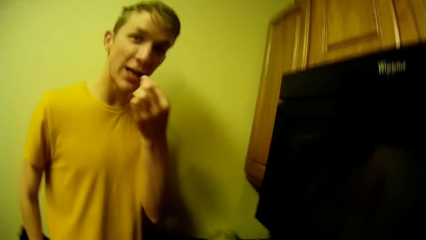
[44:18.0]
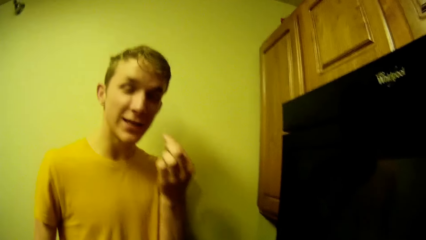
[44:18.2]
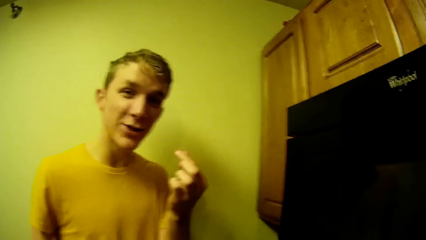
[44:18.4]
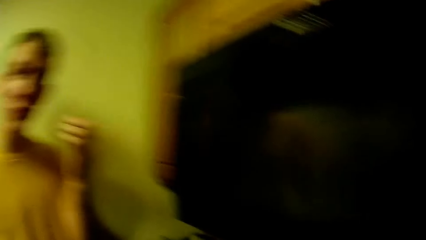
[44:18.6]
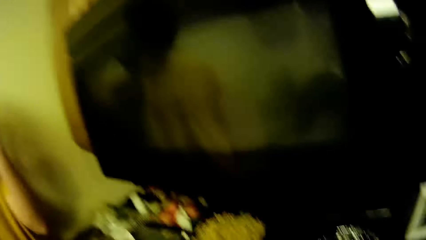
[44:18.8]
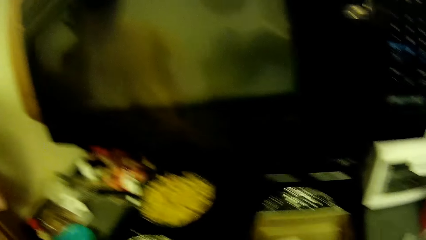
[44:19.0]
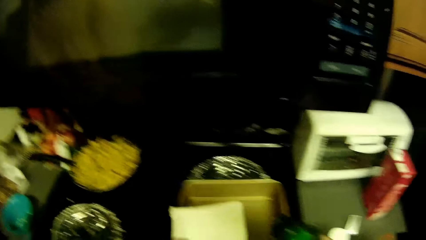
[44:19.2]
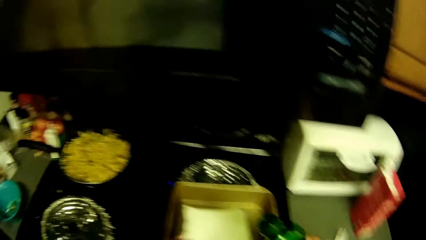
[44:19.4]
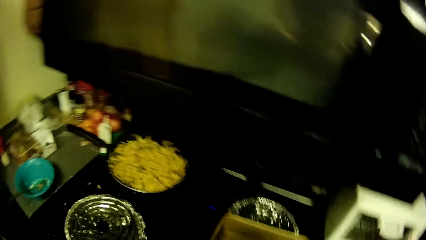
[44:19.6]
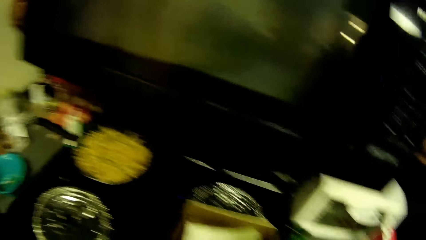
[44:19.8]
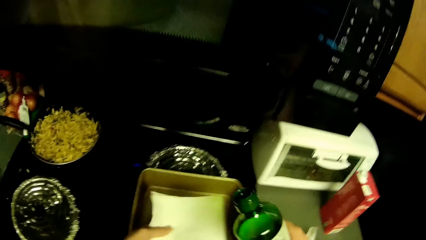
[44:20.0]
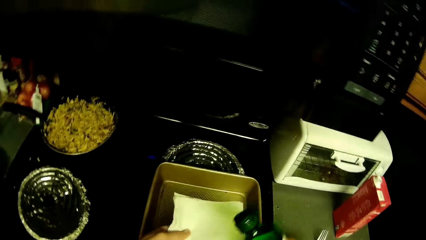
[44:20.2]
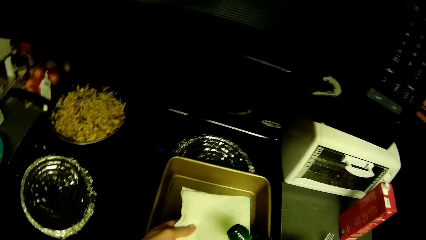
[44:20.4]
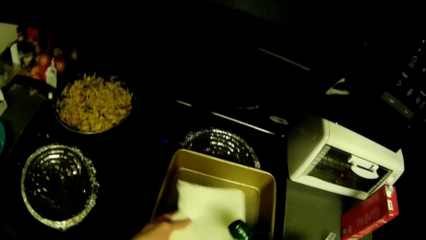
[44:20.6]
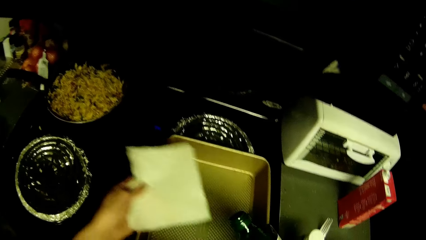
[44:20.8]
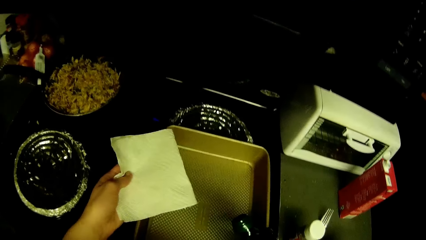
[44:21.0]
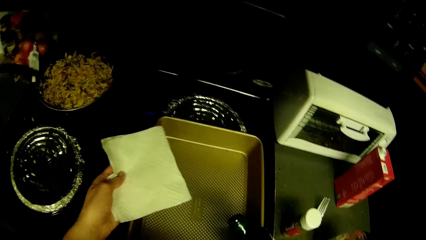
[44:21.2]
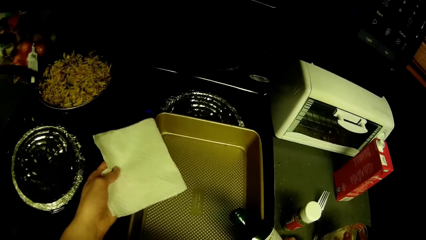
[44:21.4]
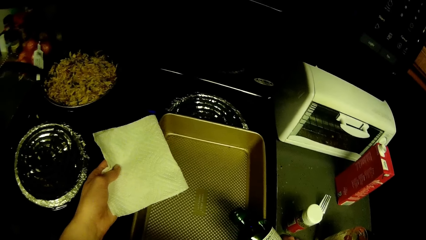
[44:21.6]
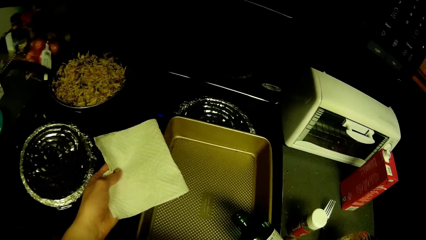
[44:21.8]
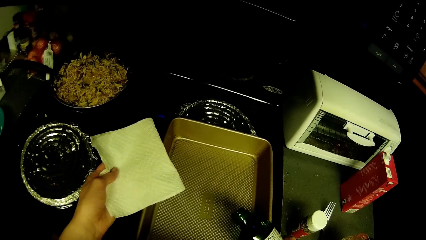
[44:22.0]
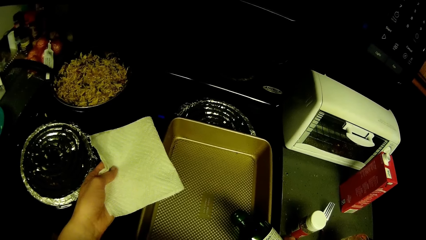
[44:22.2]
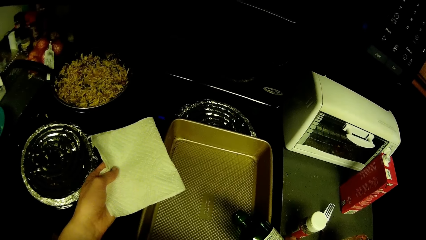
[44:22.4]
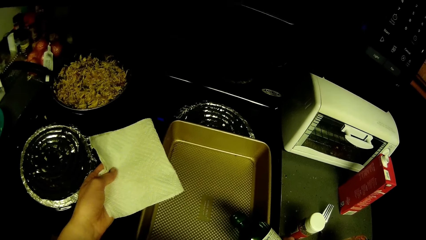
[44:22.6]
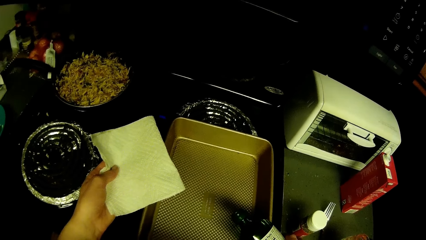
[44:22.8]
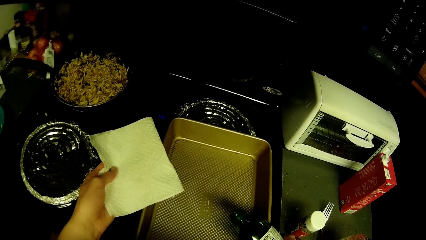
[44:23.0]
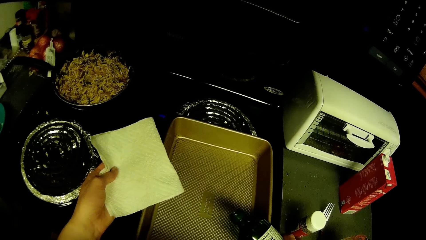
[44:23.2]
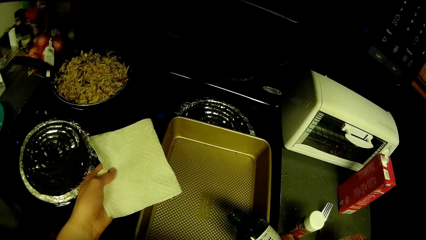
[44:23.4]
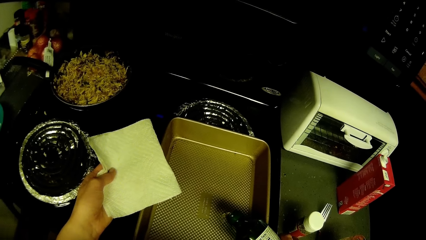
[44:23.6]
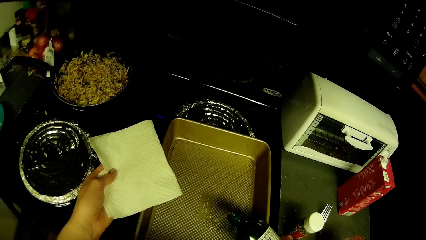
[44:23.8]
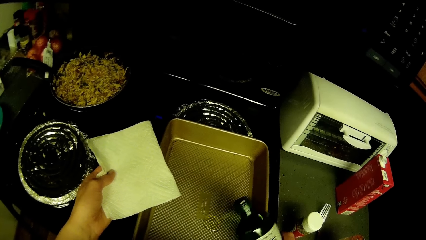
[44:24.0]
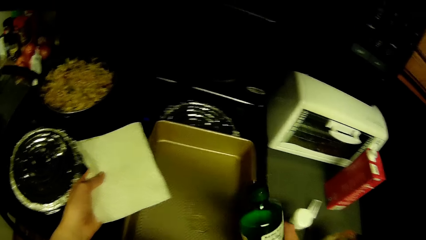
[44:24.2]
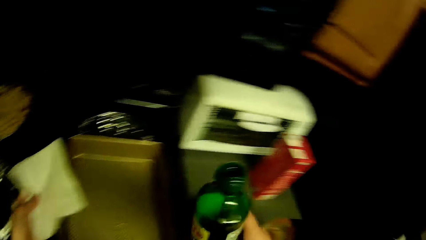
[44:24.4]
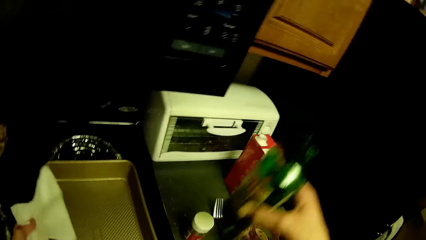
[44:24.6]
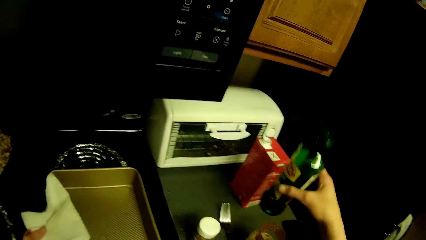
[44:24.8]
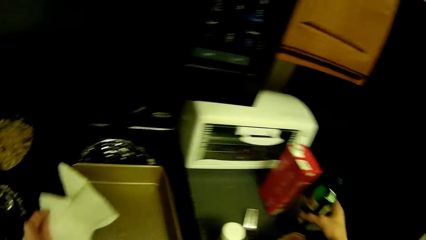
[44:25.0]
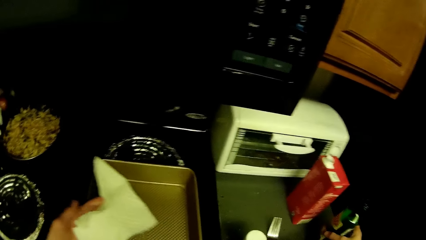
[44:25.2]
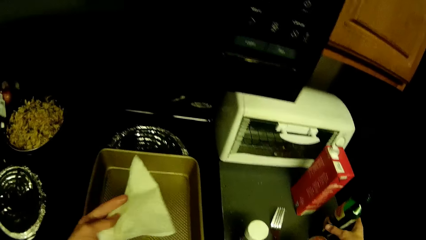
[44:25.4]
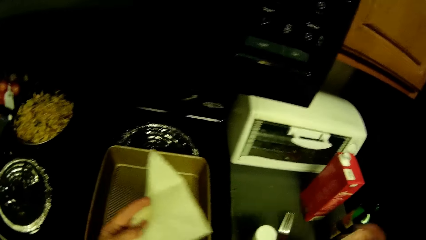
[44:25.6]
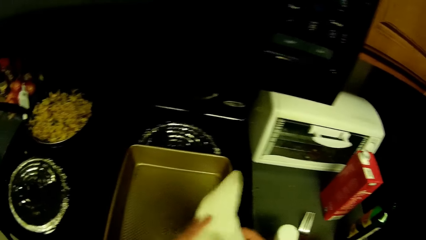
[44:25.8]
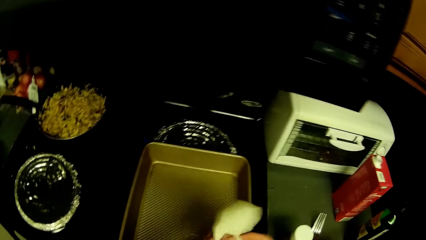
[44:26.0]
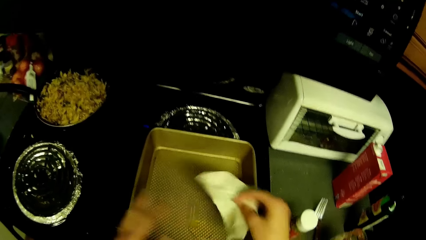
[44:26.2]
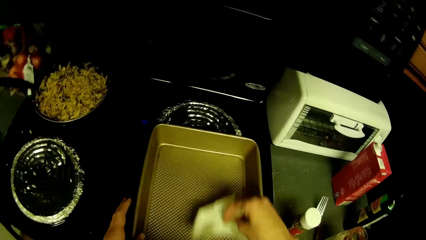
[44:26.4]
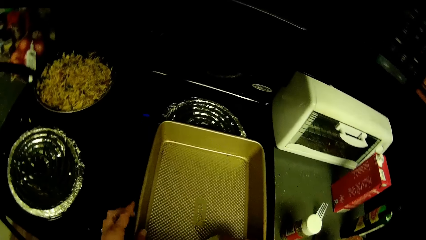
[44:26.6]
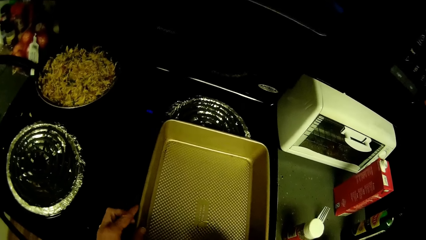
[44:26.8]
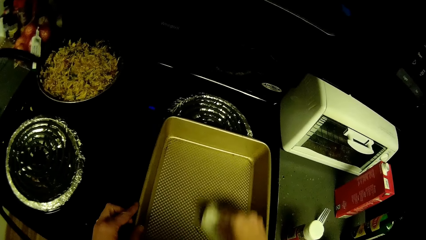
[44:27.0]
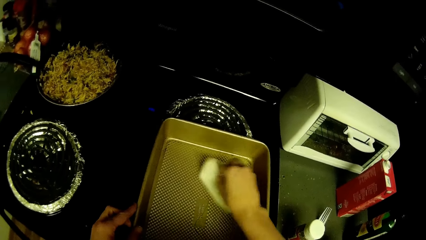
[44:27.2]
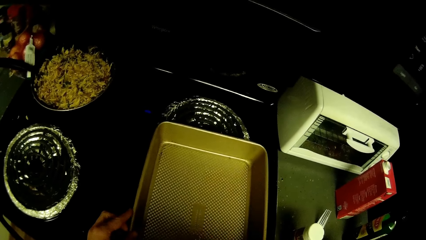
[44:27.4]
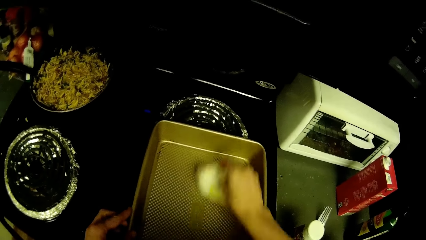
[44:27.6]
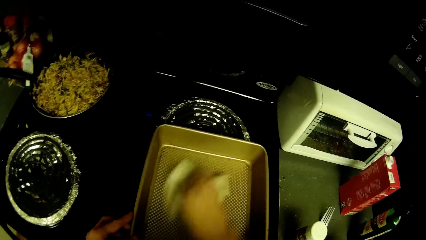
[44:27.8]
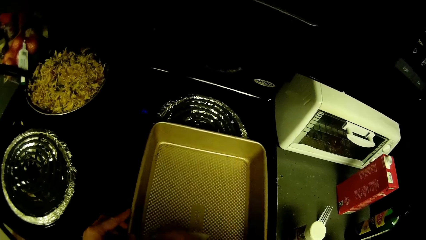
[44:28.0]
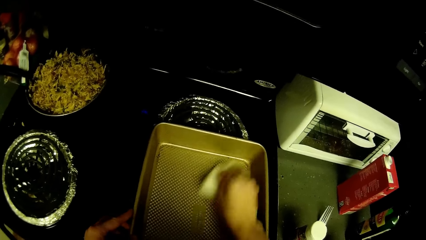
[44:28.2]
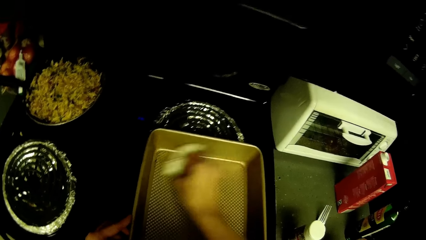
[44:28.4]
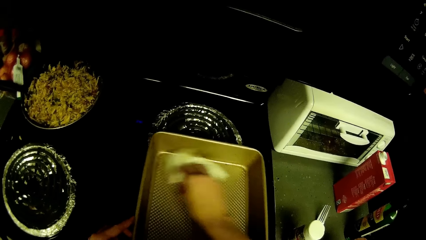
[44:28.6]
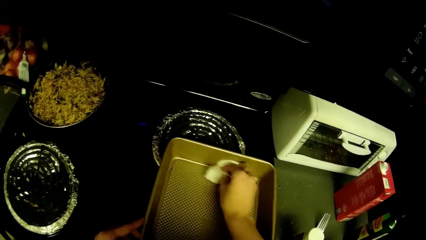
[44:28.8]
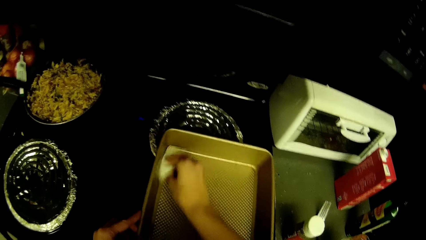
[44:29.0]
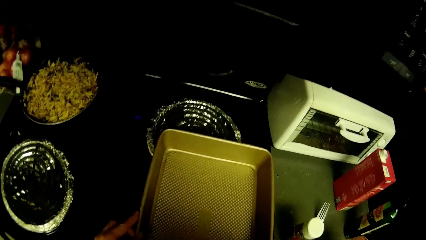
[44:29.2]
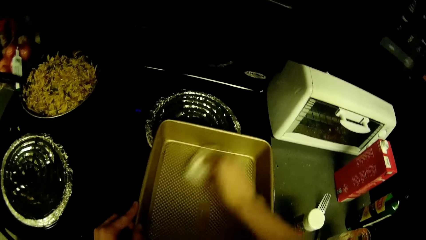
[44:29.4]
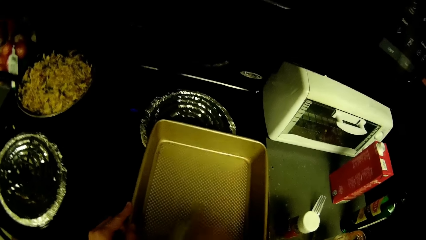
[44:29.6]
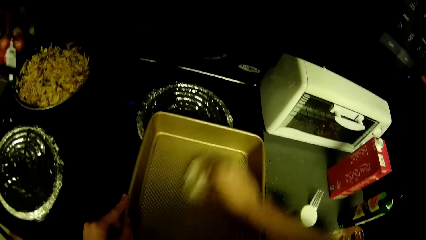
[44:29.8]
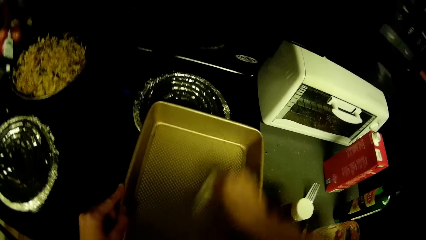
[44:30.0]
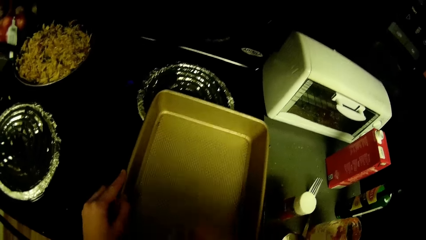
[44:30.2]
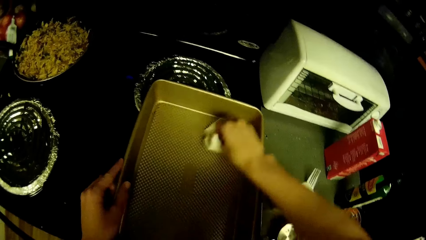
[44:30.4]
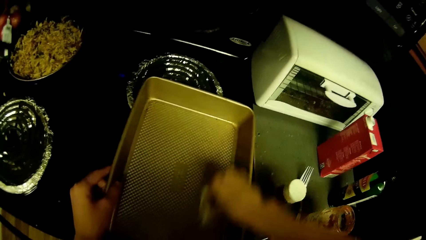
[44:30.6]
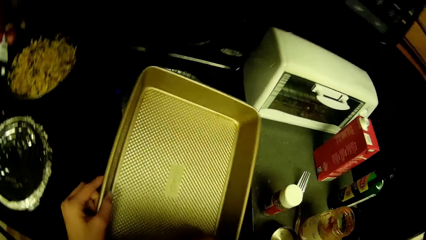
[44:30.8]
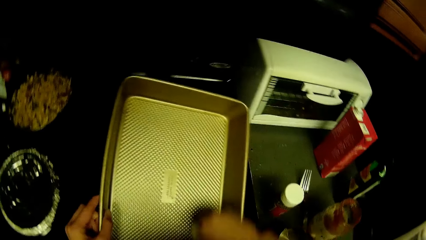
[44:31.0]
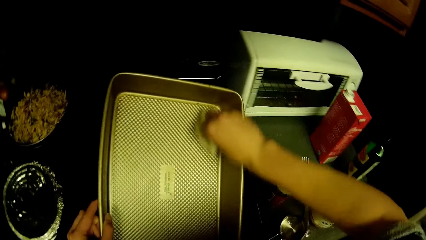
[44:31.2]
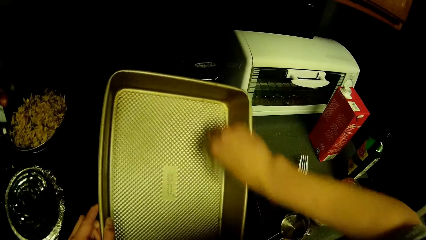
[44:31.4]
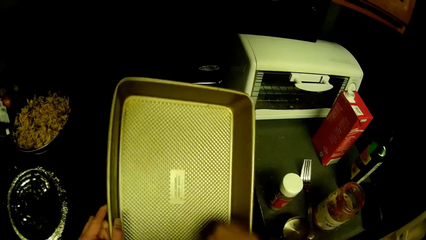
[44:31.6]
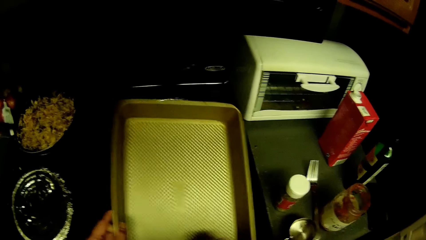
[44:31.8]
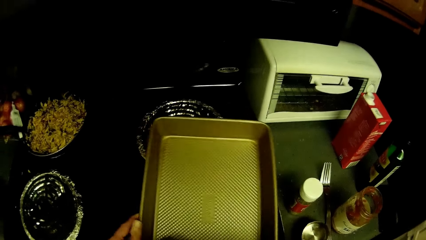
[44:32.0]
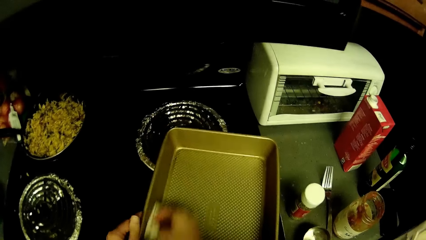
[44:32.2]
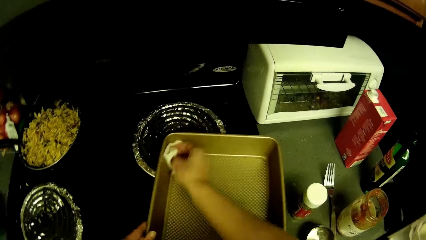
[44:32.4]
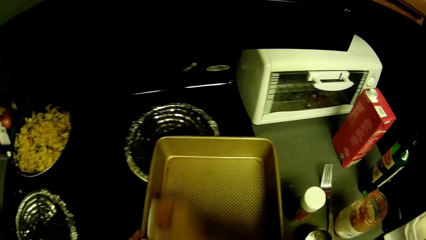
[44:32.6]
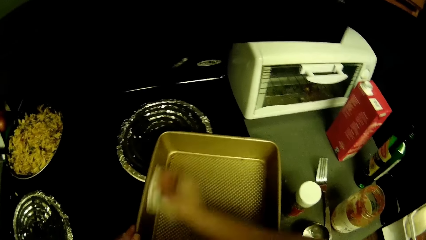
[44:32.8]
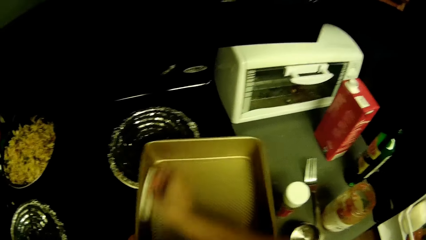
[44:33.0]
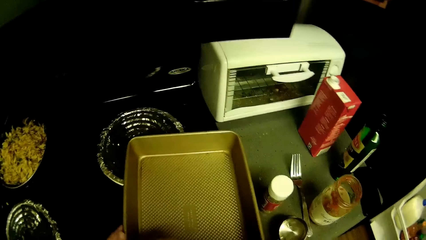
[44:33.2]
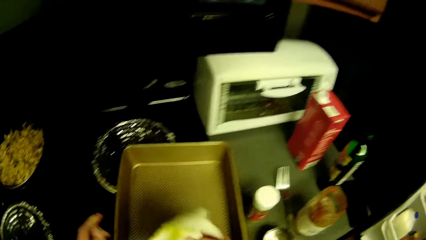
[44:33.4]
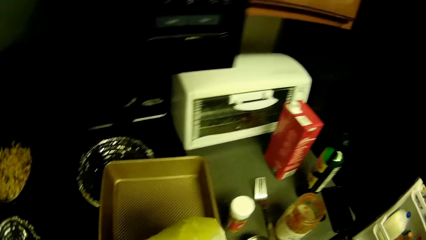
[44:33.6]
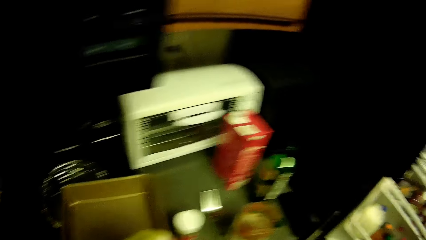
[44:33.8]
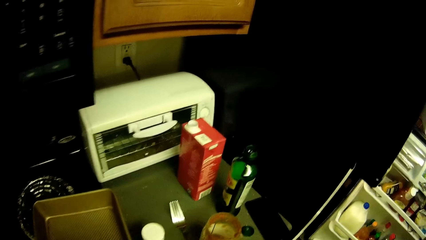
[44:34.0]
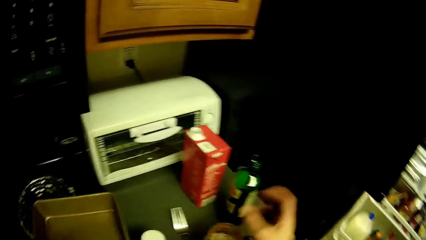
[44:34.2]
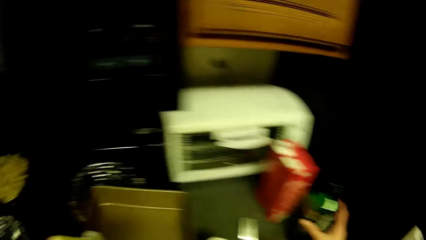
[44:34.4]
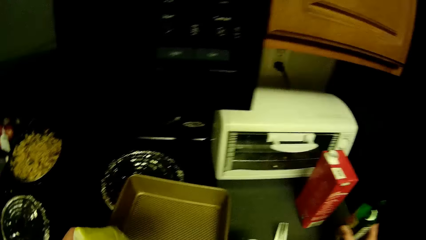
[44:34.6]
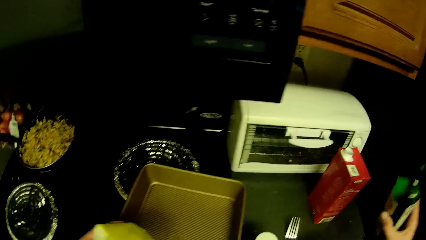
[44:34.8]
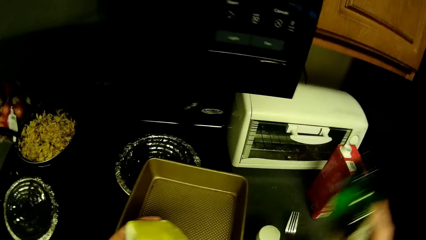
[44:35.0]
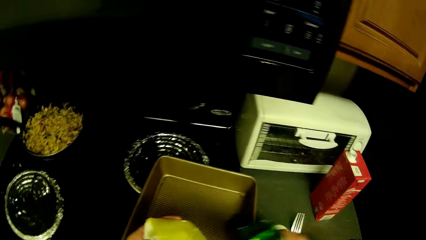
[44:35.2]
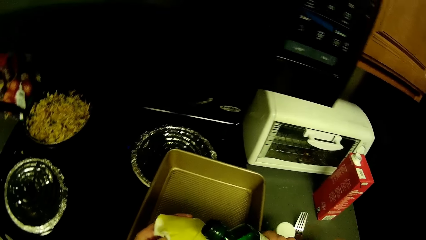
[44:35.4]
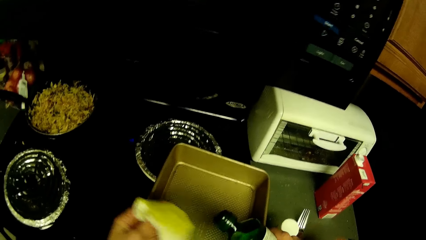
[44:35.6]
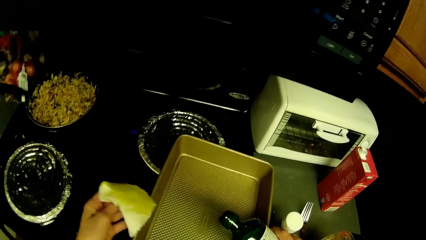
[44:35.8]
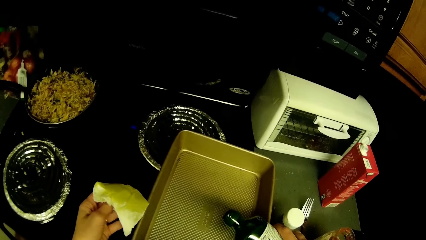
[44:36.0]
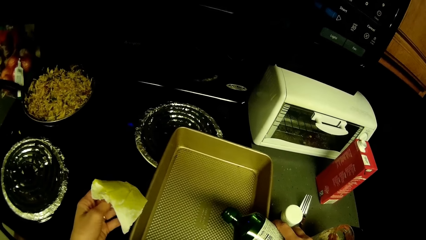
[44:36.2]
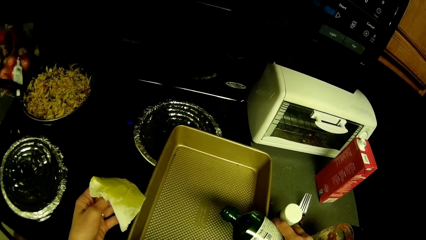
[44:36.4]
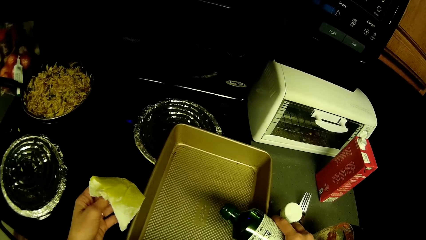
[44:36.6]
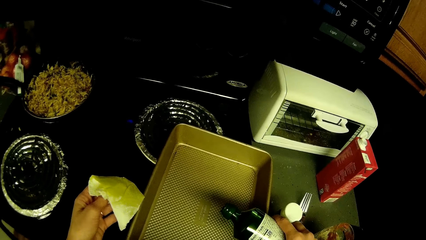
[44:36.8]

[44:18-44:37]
The camera wearer holds the paper towel in his hand. He pours oil into the baking pan or tray. He drops a bottle of oil on the kitchen slab. He cleans the tray with a serviette. He spreads the oil in the baking pan with the paper towel. He picks up the bottle of oil from the kitchen slab. He pours oil into the baking pan.
